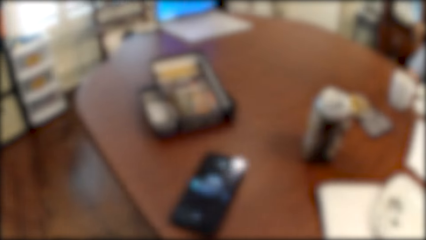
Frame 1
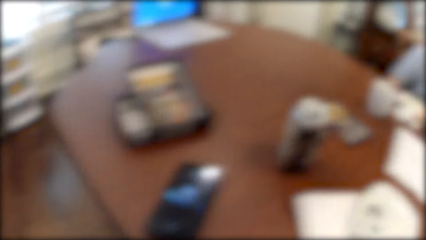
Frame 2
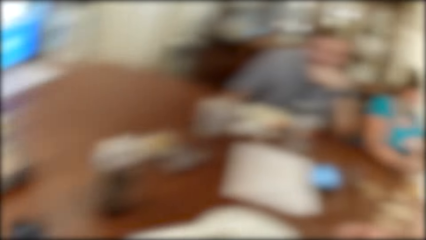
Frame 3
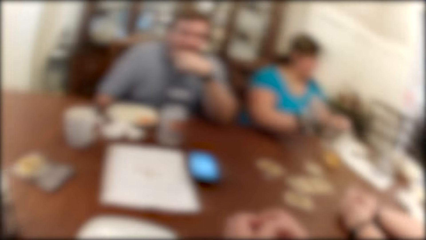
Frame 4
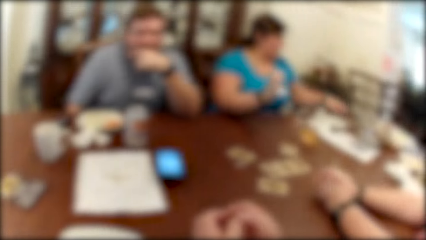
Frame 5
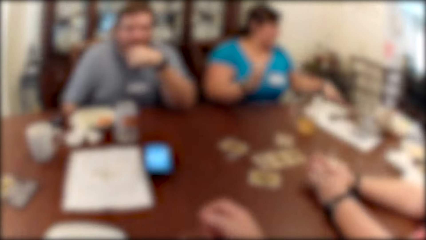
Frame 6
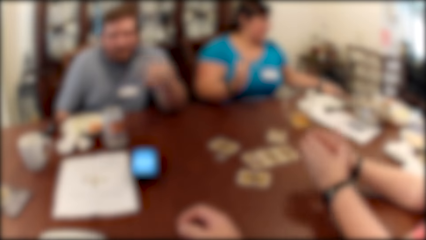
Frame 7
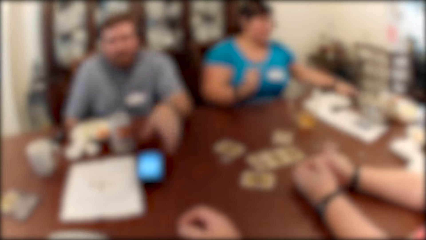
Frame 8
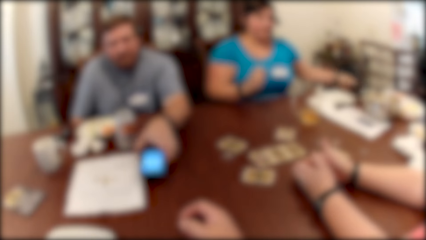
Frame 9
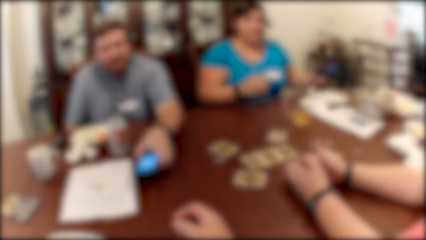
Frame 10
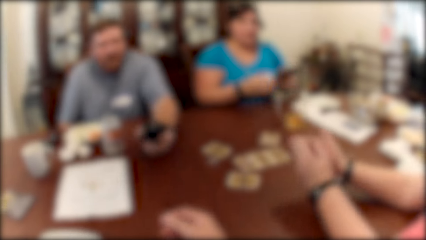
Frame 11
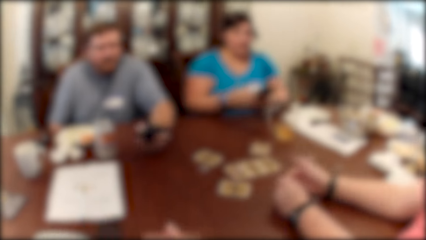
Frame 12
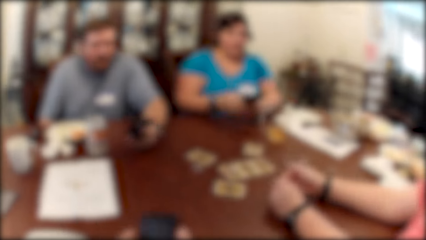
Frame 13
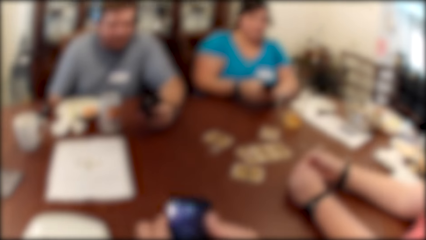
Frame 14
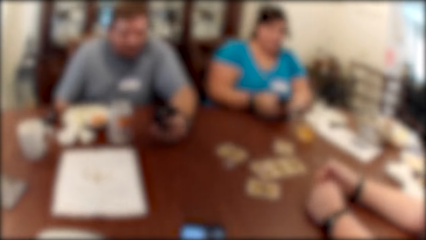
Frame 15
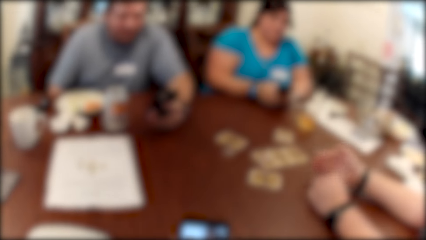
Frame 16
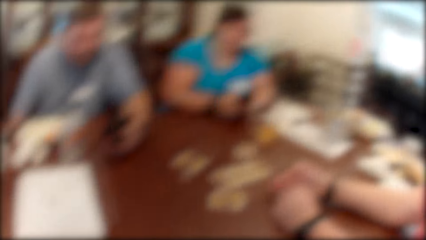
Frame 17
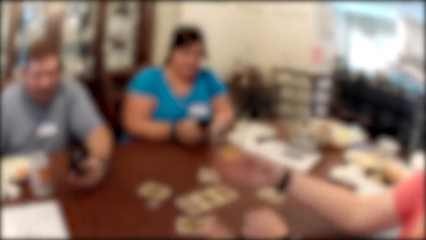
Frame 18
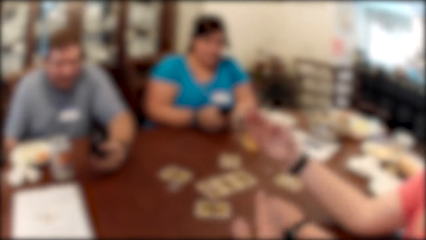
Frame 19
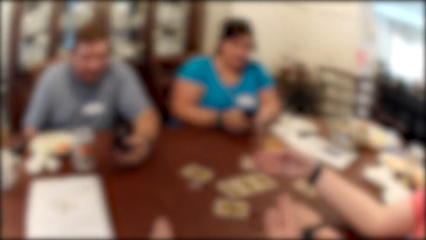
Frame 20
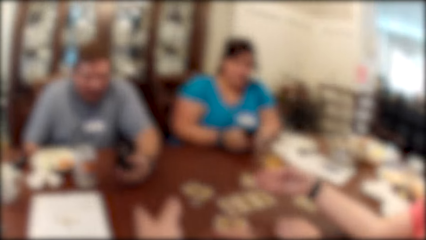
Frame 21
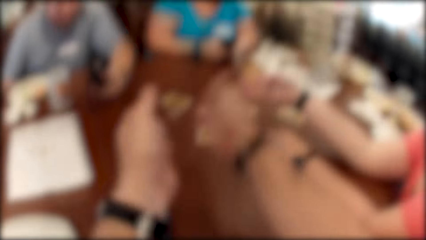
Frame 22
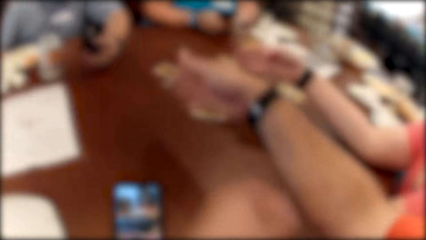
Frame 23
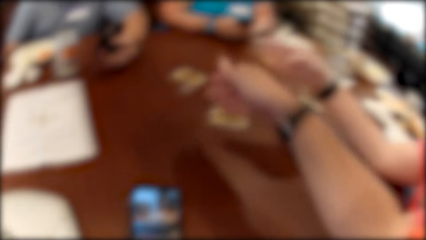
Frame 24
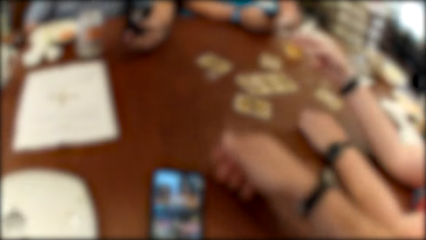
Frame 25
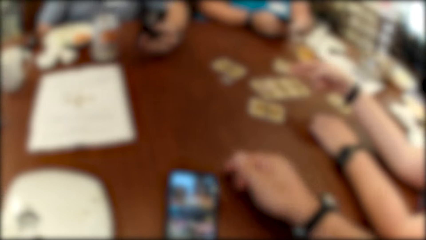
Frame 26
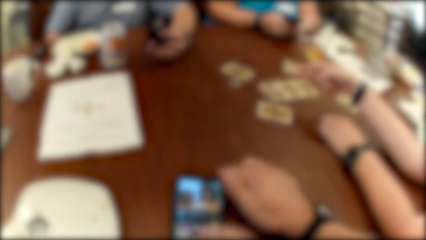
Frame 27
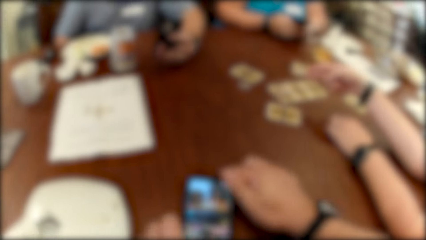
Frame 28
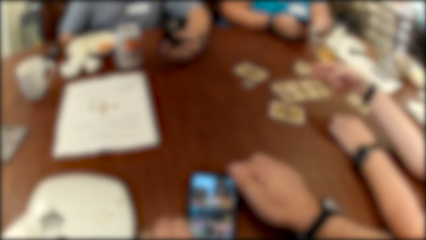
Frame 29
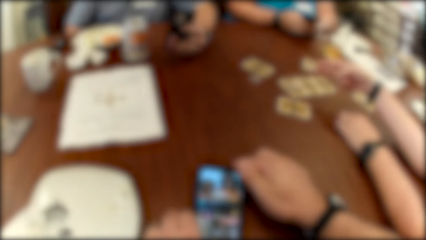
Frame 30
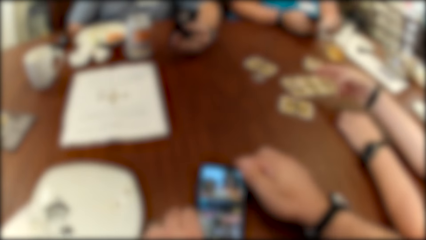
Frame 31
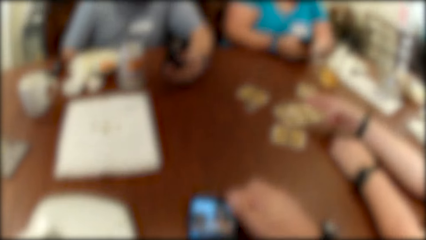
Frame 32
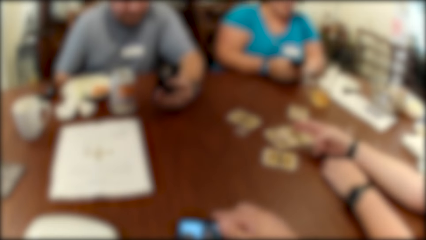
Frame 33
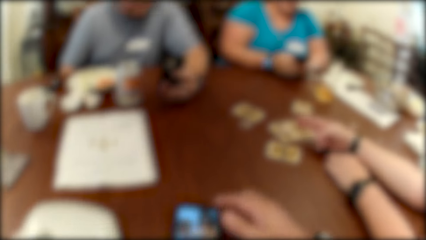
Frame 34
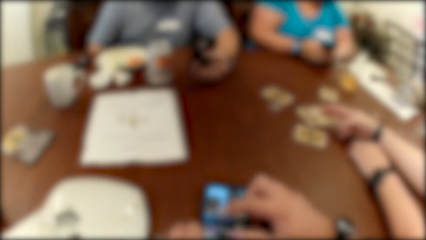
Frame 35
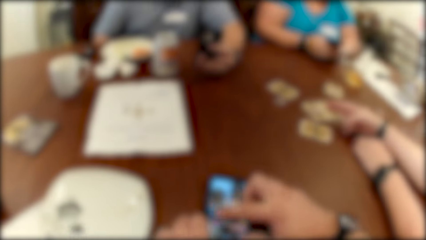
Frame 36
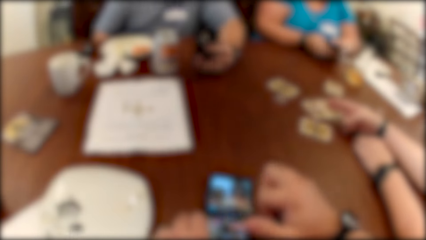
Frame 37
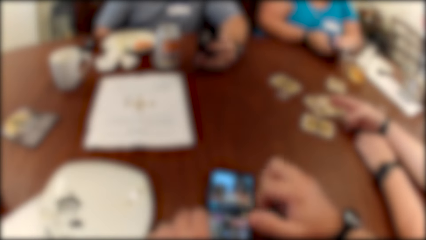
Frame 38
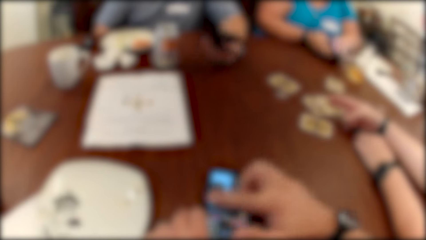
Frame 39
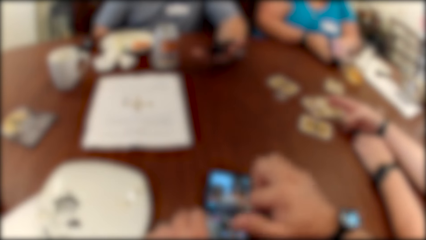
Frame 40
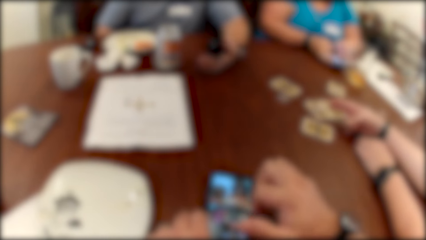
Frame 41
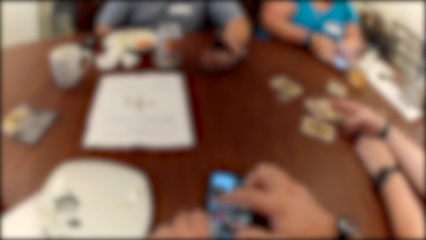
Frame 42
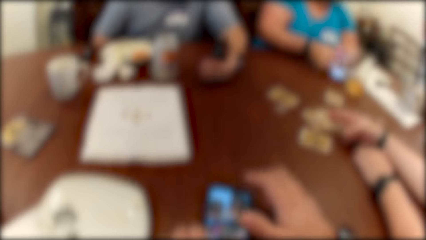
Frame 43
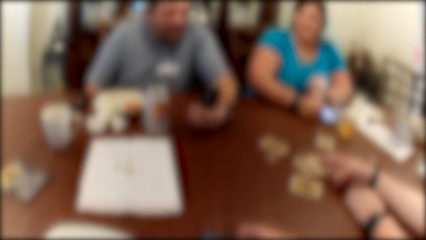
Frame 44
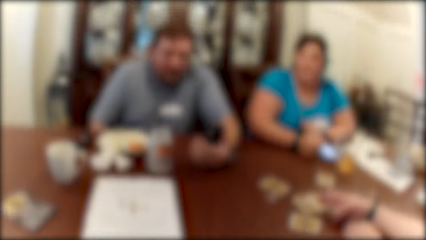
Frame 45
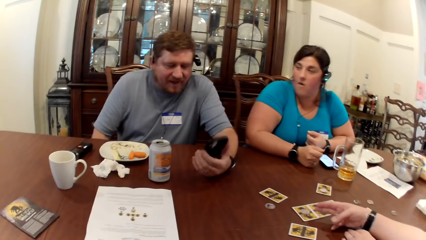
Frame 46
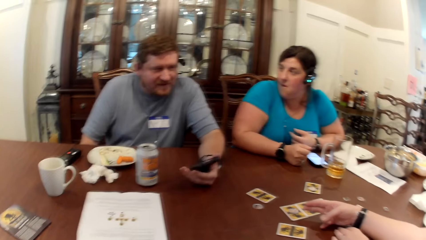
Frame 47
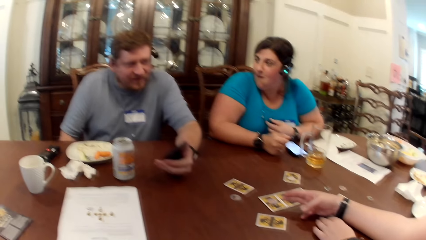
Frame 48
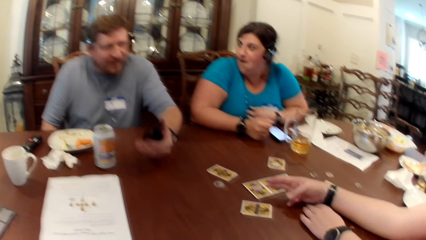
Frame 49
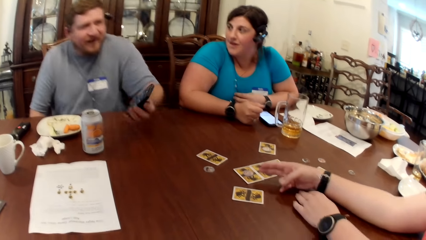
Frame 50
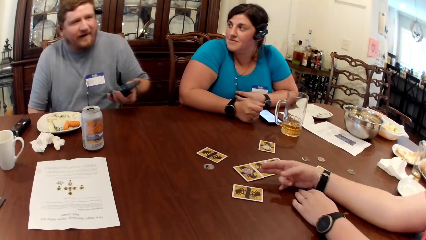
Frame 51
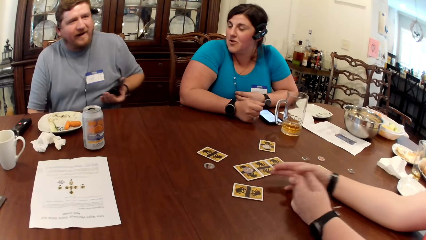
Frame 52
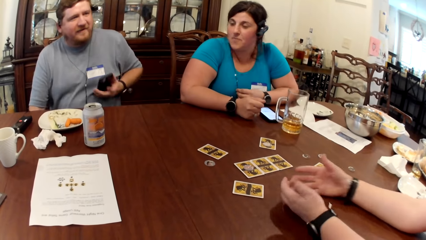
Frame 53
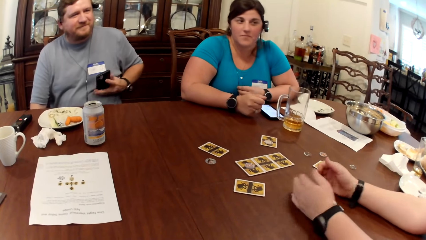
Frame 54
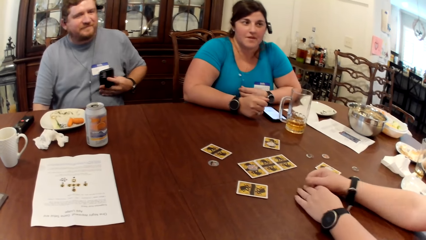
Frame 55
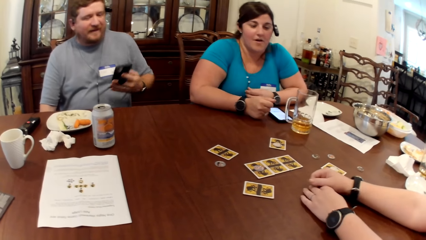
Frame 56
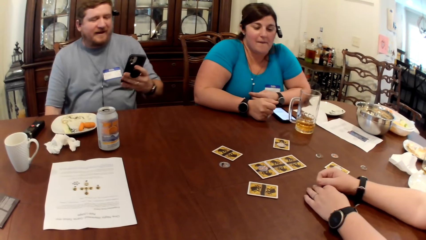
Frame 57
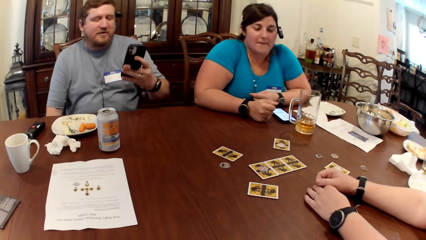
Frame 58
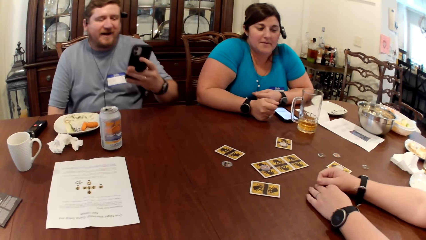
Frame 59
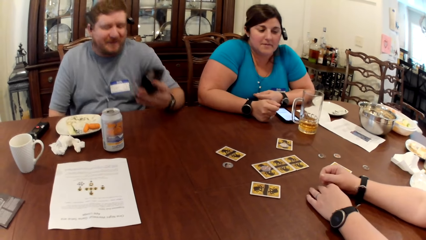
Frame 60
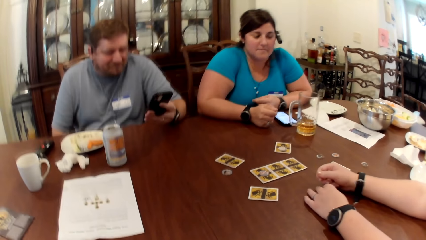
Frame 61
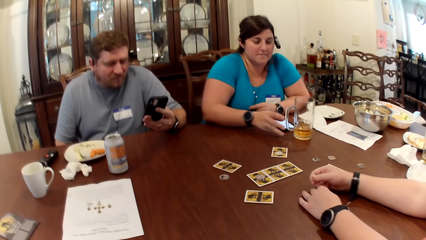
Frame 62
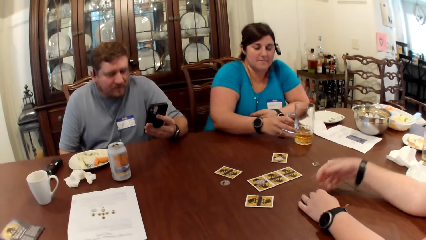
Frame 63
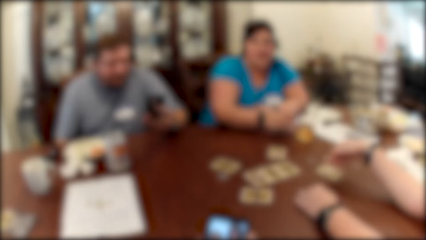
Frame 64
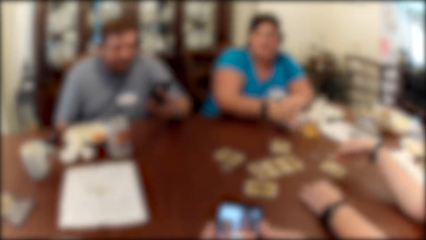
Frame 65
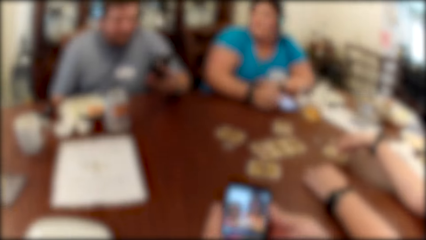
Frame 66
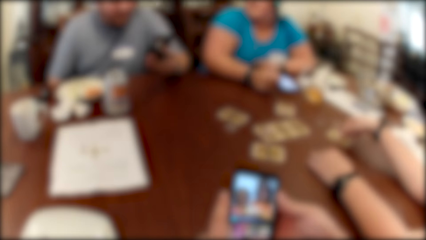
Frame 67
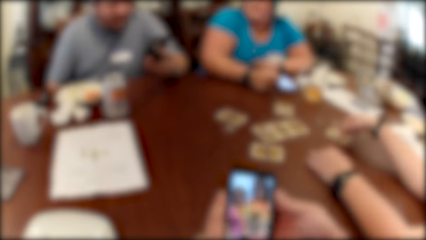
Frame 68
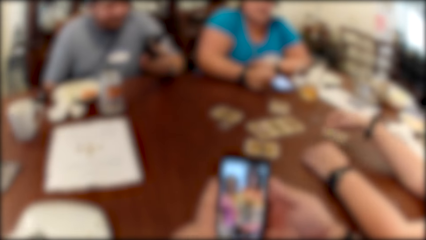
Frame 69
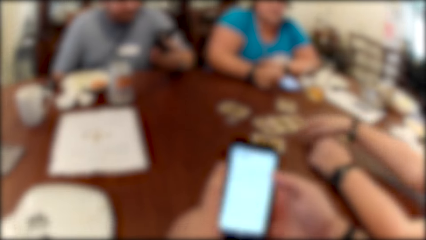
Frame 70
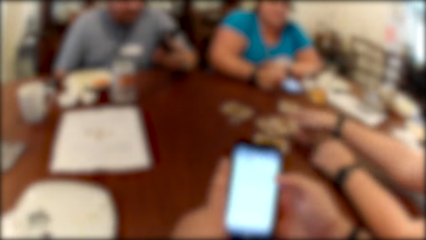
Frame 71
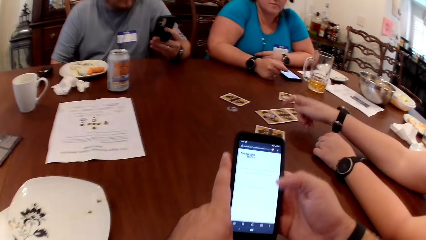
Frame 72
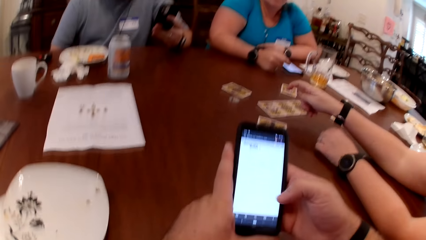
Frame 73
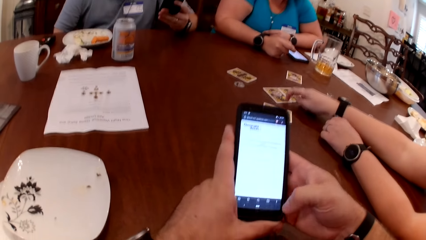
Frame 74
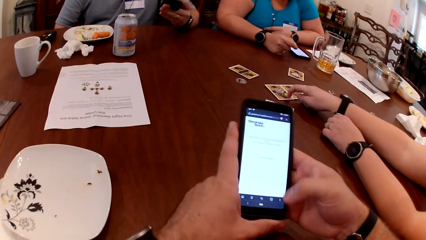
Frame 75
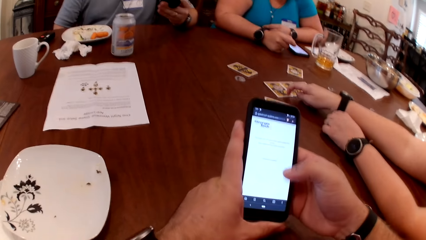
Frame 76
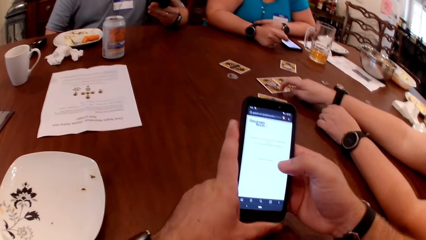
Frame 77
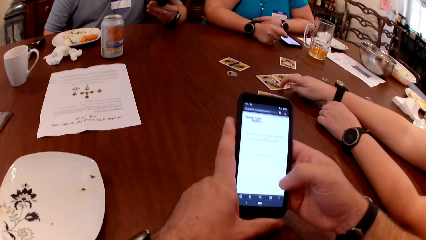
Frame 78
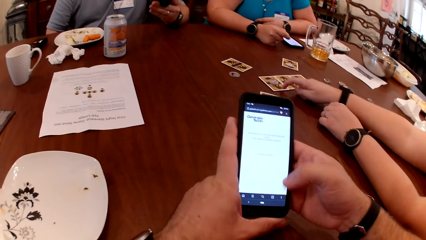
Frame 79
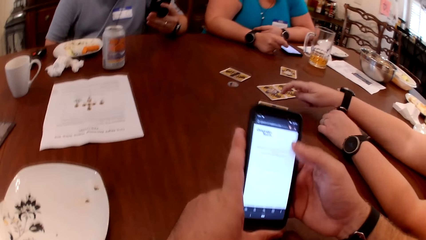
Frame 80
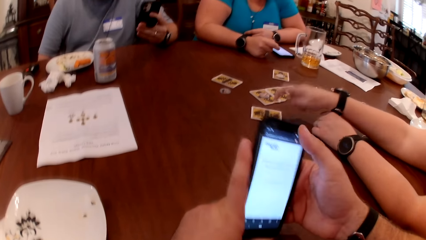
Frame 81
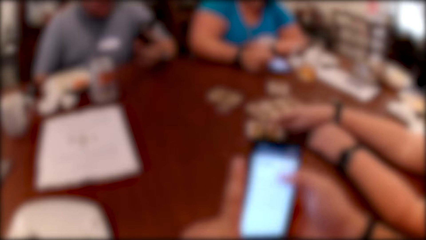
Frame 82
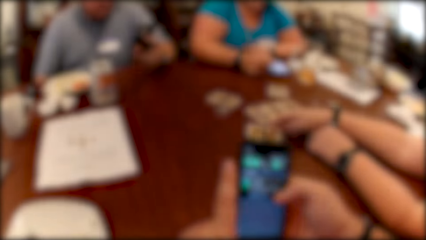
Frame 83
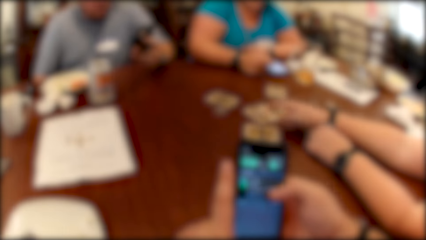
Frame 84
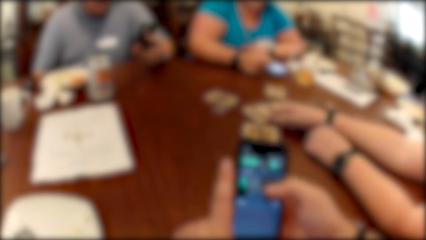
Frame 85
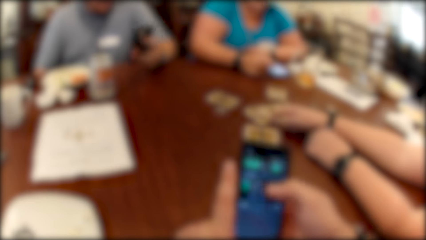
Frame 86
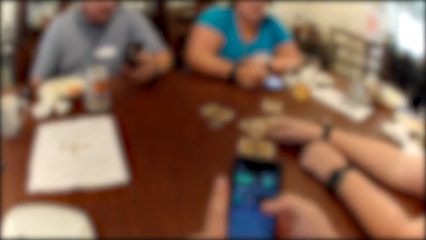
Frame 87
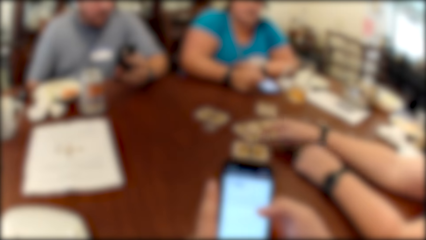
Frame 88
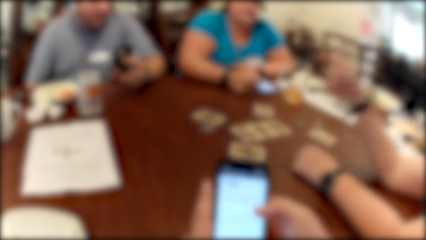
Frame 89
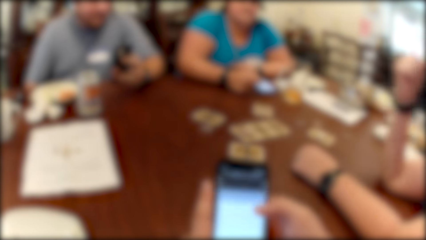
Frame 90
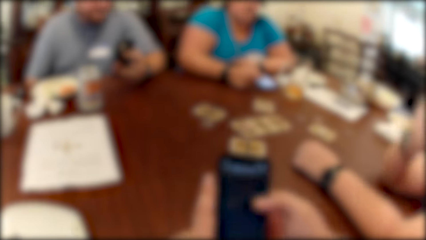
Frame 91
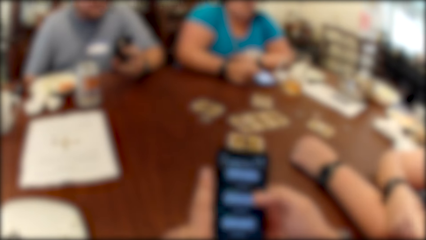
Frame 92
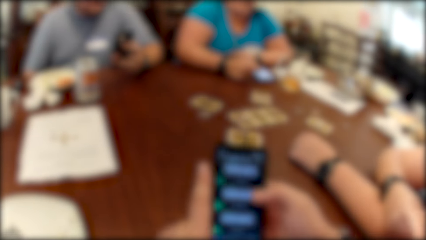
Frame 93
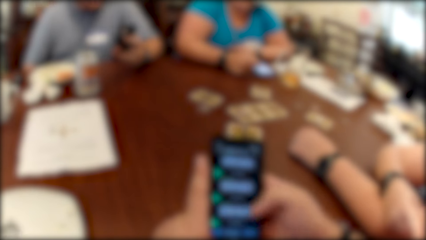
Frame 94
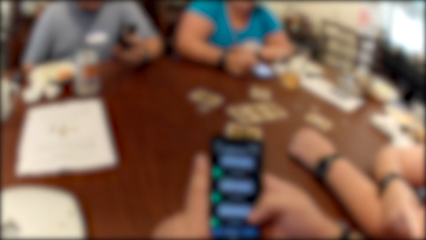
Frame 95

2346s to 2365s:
A woman picks a phone from the table with her left hand. A man picks a phone from the table with his left hand. The camera wearer holds a phone with both hands. A person uses a phone. The camera wearer operates the phone on the table with his right hand. The woman drops the phone on the table with both hands. The man operates the phone in his left hand. The woman adjusts the cup on the table with her right hand. The camera wearer operates the phone with his right hand and holds the phone with his left hand. Another woman taps on the card on the table with her right hand.
